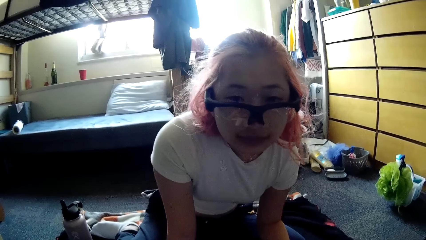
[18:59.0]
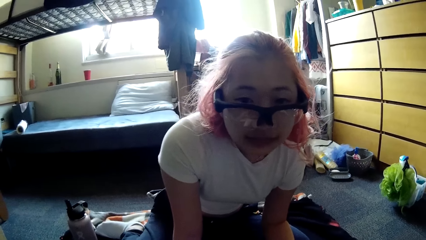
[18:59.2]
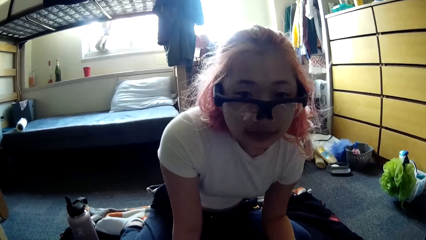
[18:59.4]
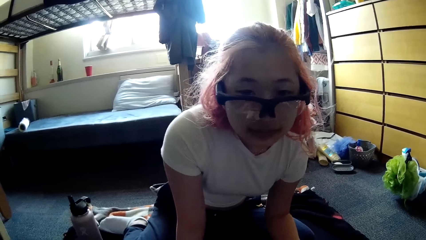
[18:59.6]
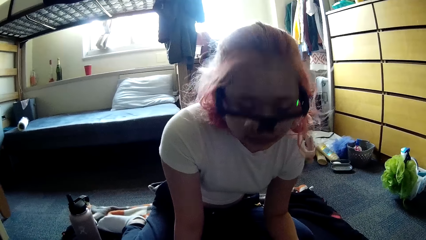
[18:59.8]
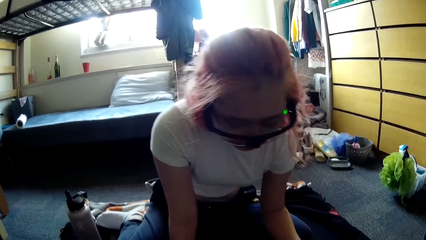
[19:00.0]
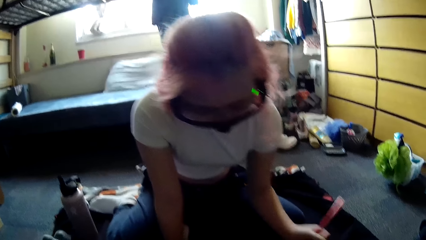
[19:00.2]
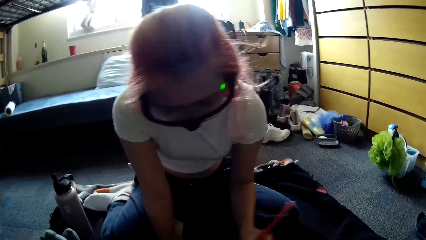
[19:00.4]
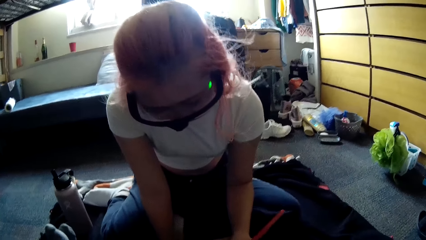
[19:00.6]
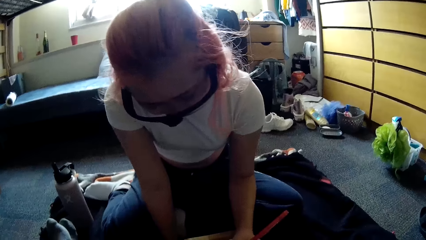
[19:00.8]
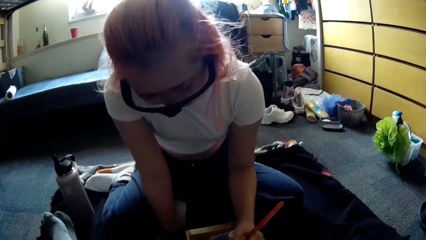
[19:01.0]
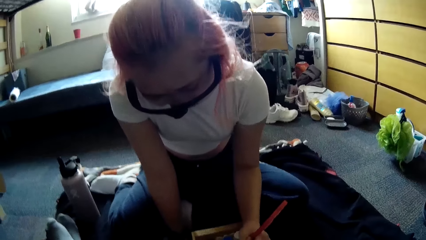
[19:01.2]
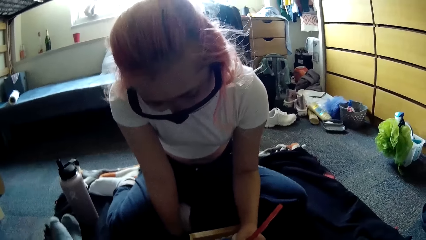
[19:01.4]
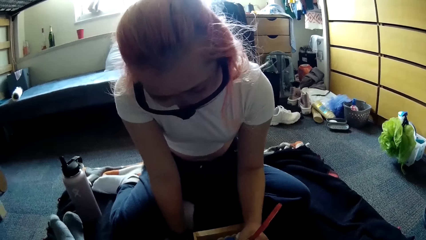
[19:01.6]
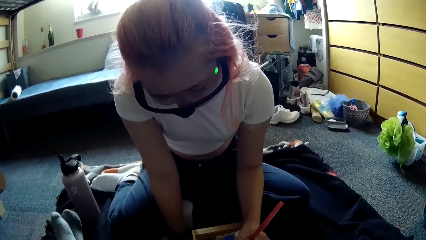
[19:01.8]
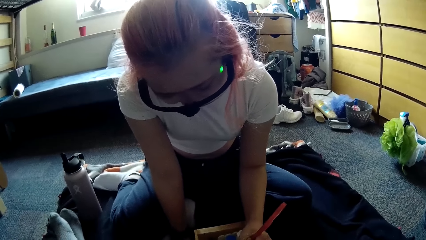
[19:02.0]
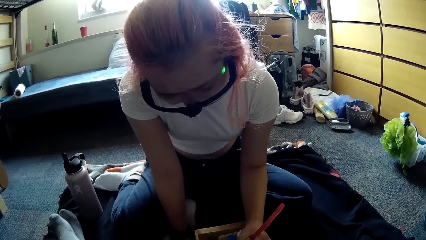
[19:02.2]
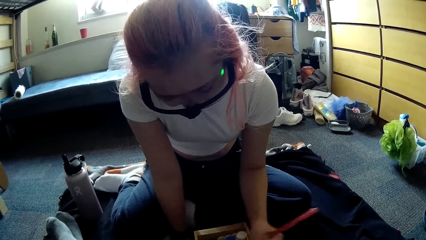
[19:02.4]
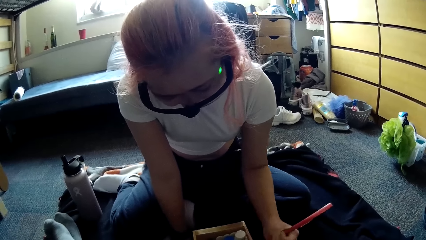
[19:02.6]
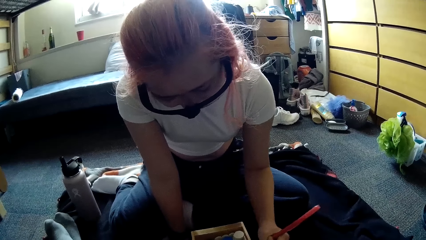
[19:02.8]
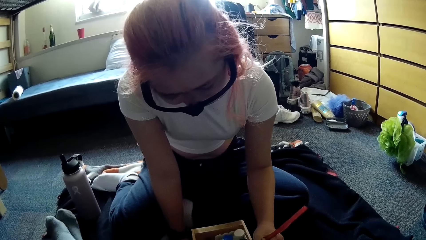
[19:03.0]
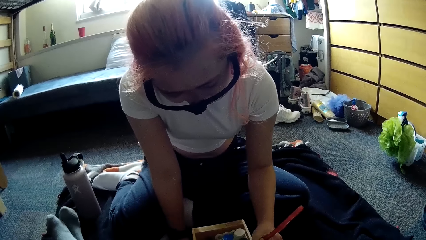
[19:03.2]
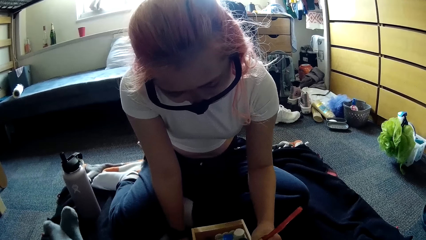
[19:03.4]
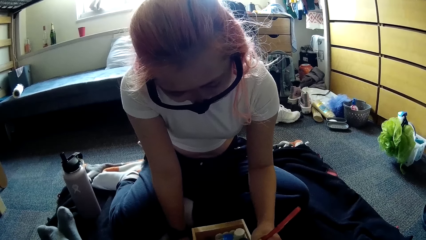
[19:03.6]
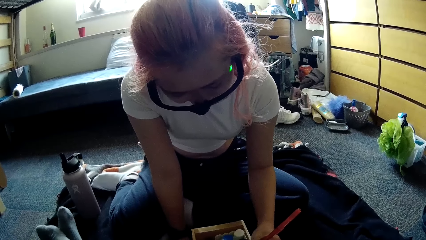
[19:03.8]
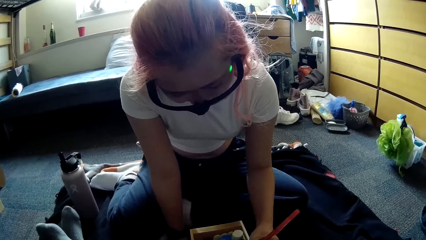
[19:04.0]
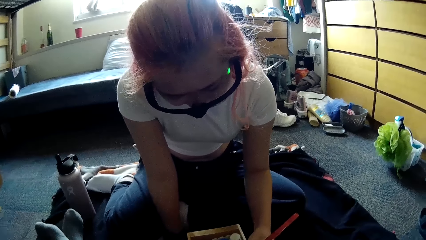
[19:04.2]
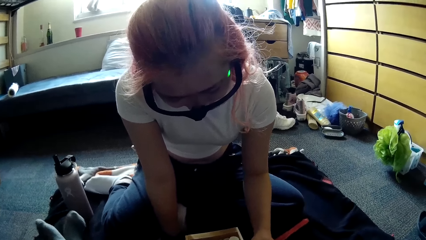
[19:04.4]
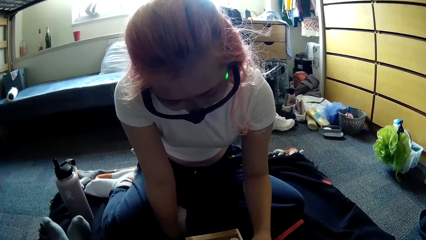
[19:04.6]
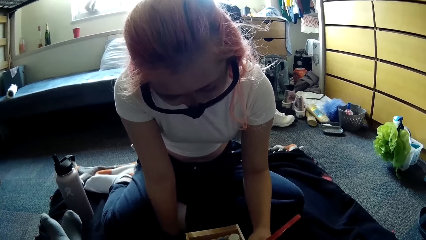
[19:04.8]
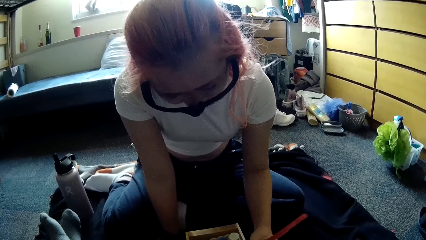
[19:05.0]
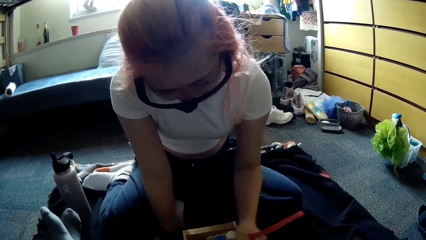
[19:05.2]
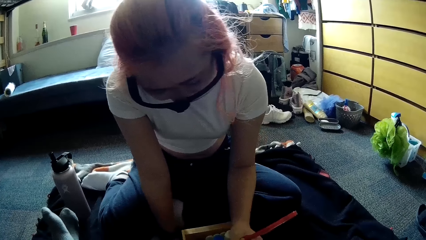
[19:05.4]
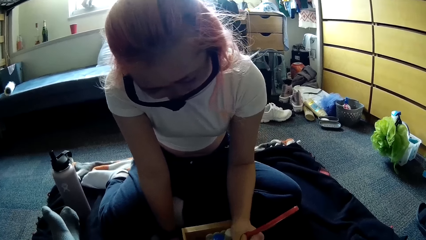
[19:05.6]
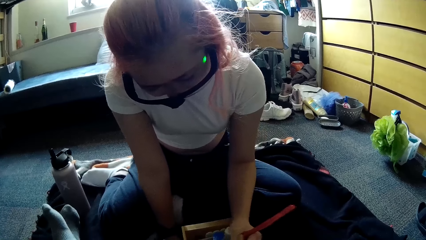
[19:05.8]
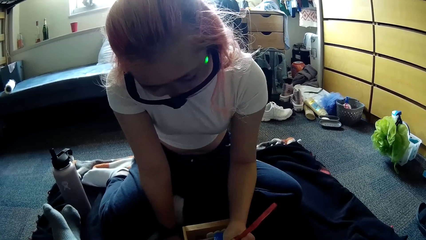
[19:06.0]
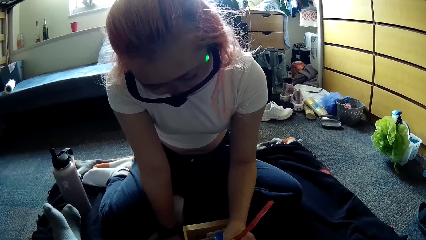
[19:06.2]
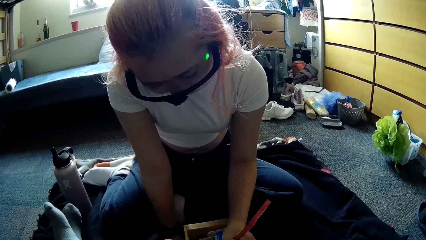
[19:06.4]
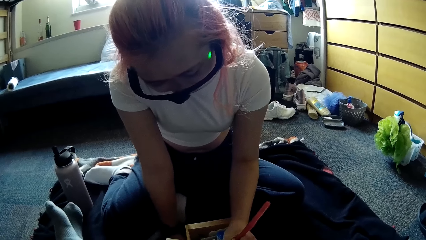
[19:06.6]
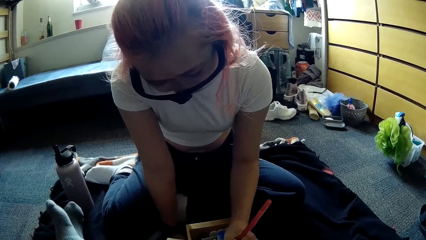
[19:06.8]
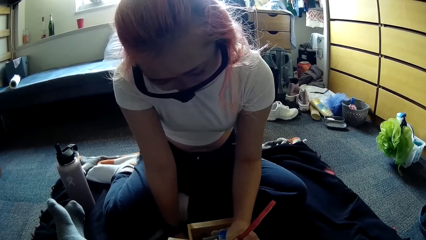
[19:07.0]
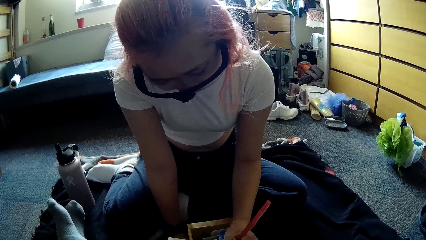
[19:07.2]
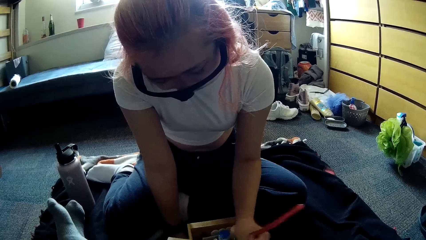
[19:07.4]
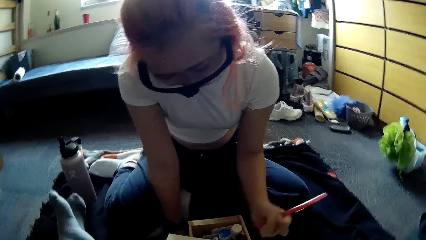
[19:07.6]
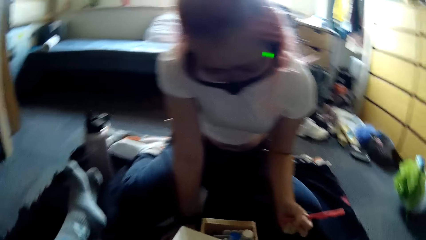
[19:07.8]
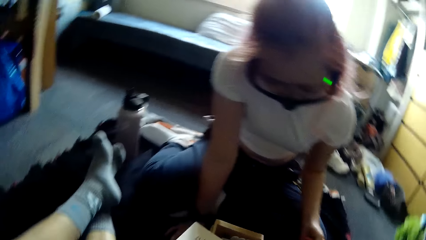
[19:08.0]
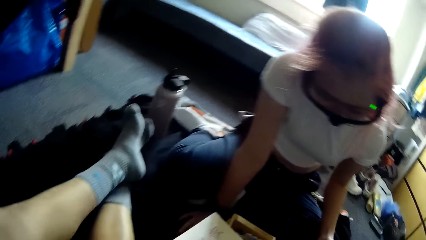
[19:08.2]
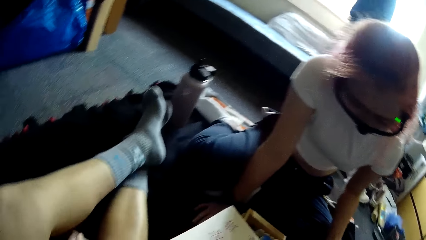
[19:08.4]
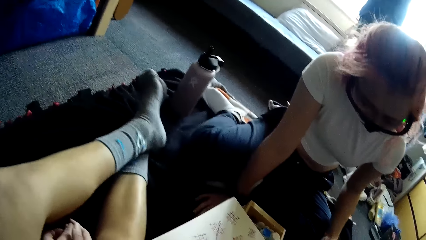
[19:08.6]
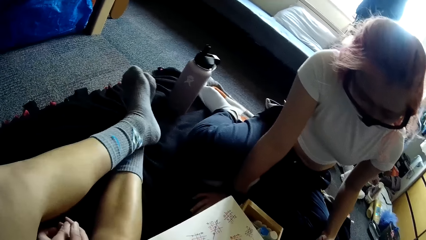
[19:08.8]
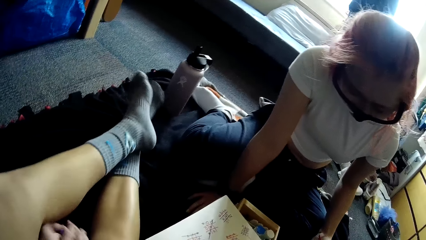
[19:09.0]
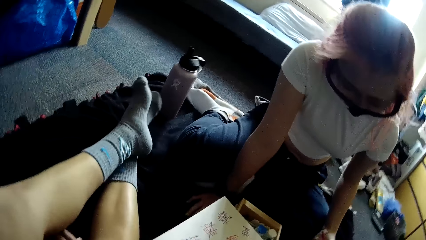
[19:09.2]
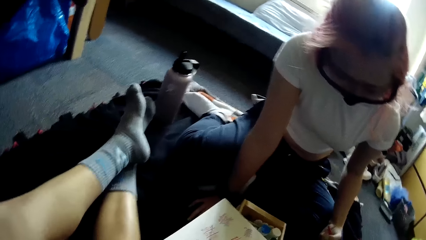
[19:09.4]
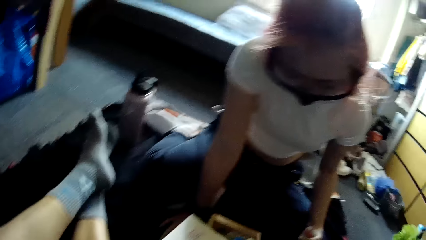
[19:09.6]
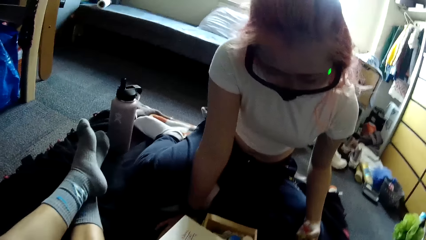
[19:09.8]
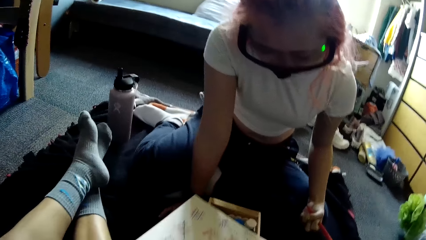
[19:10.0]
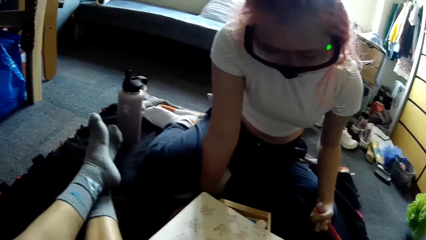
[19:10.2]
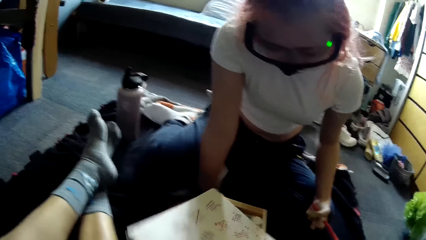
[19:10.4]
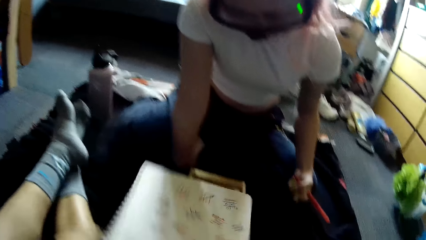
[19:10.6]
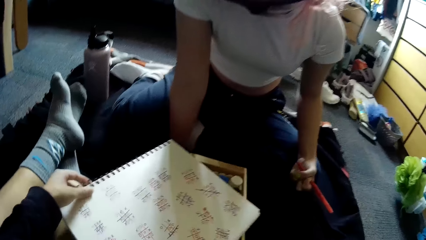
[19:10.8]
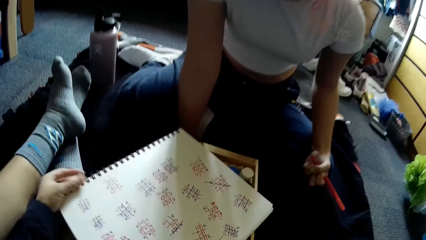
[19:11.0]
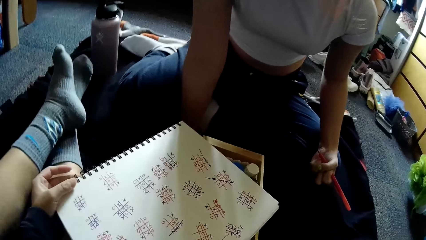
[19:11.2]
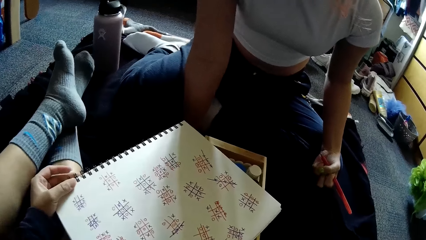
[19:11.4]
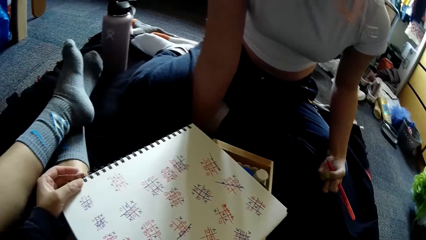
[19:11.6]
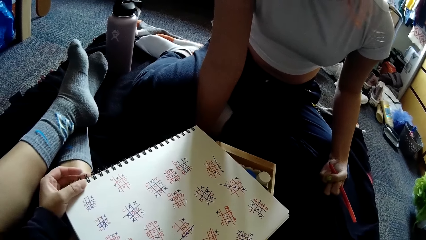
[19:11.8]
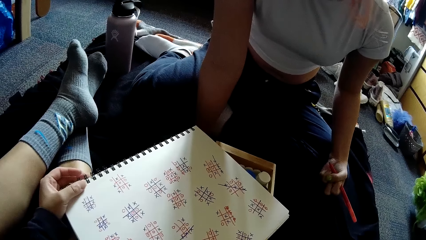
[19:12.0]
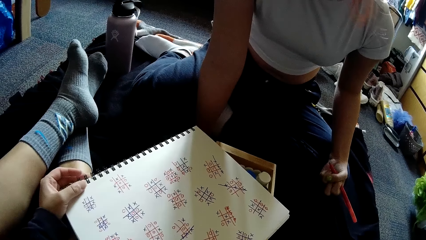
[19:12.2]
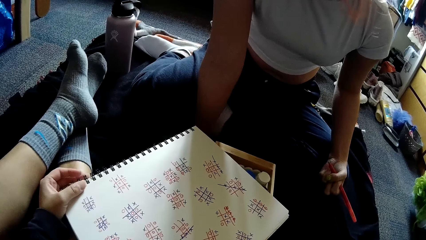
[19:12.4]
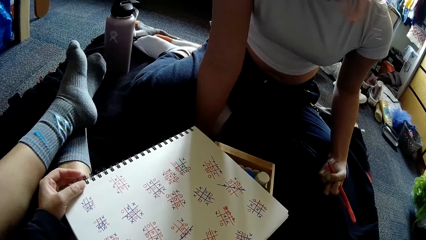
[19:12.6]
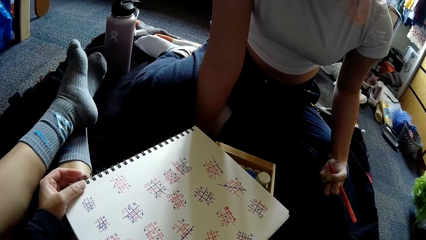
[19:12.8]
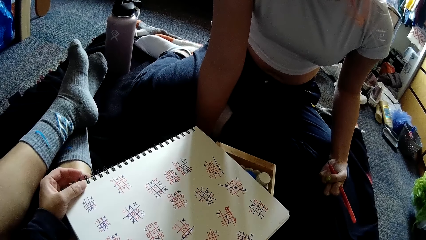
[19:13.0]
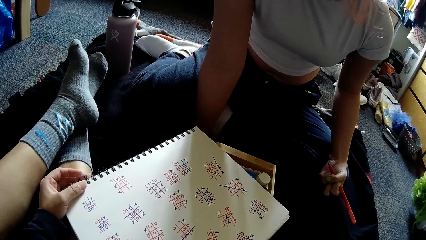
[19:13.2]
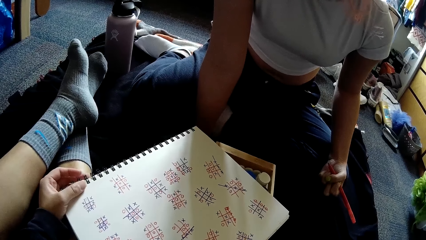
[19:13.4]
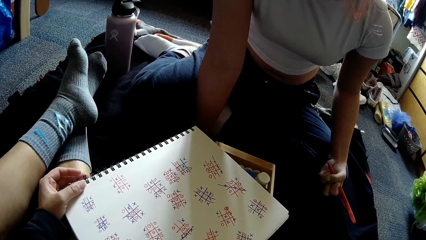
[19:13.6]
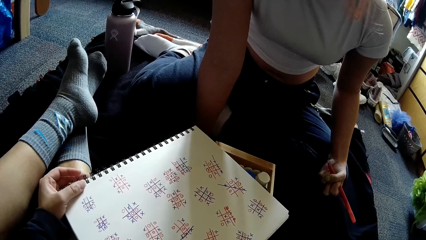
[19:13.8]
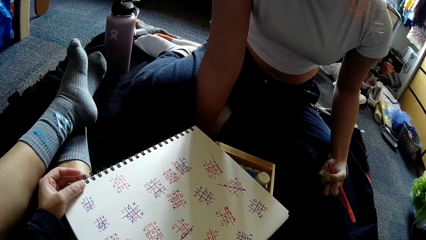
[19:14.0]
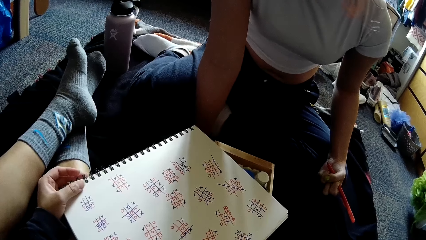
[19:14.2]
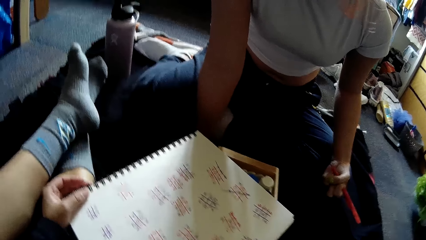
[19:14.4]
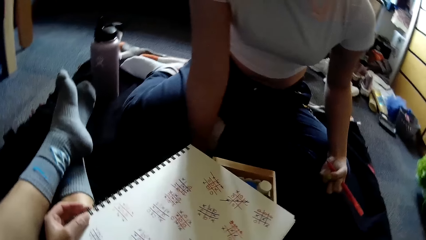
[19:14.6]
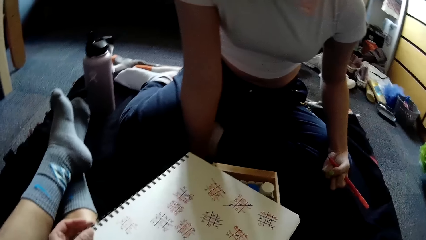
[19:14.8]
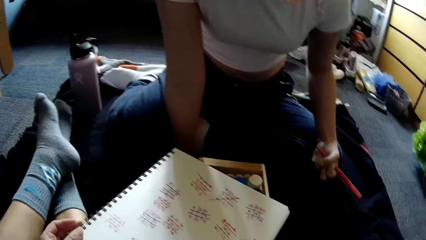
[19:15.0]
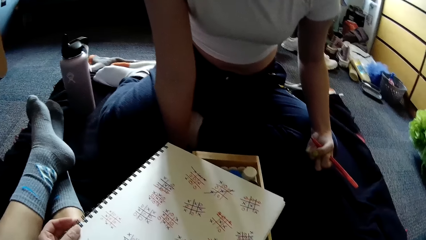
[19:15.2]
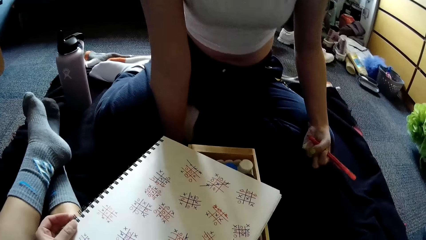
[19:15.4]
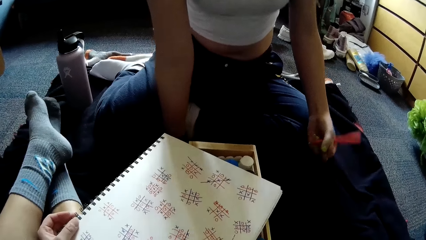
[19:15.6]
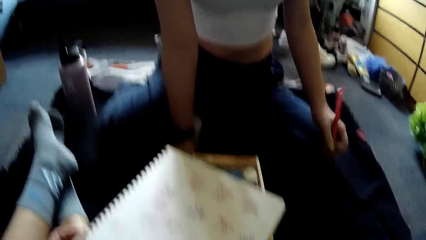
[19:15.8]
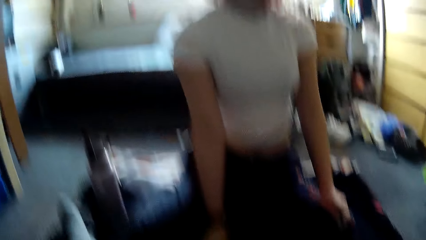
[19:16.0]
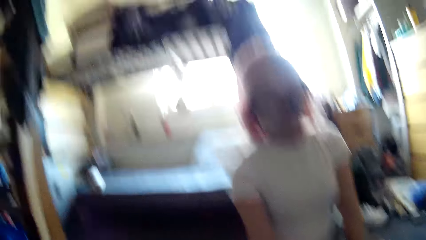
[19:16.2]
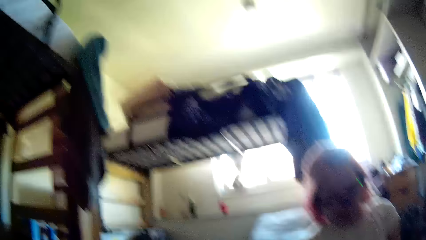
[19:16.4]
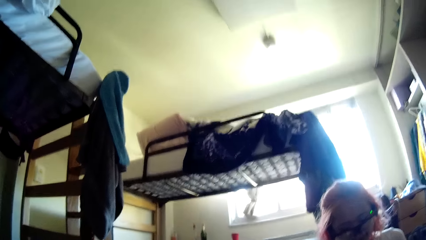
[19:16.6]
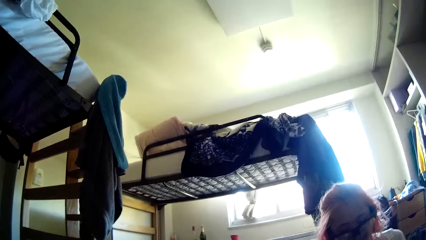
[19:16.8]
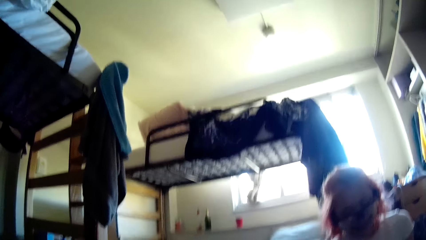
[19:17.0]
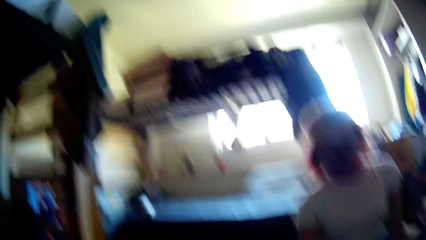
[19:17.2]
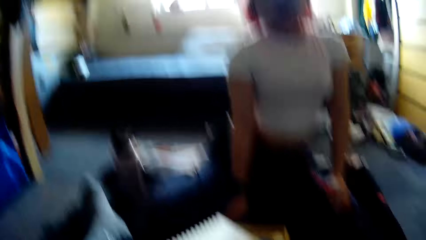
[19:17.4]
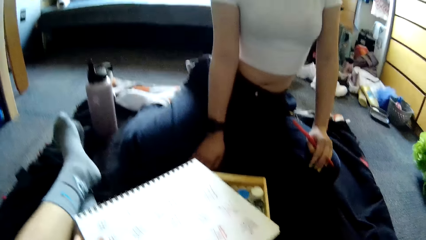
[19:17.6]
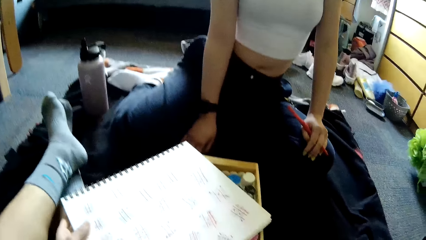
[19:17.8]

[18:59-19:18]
The woman plays a paper game on the jotter or book on the wooden box with the pen in her left hand. The woman writes something. The camera wearer turns the jotter on the wooden box with her left hand. She looks at the book.
